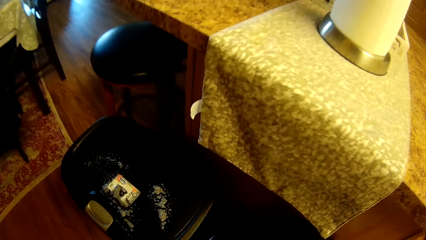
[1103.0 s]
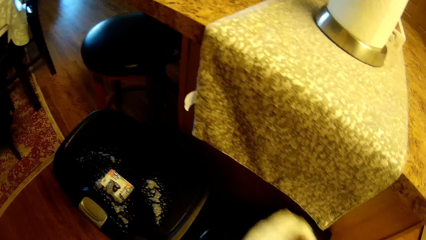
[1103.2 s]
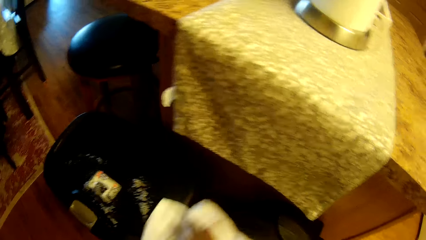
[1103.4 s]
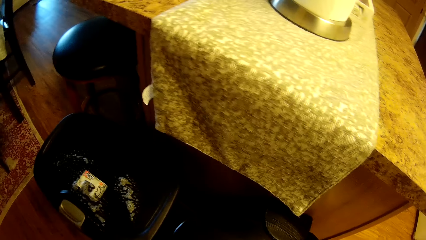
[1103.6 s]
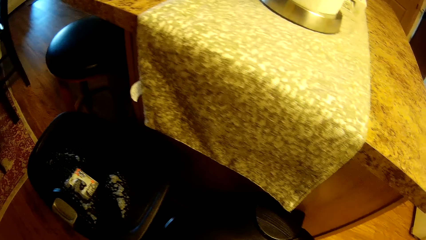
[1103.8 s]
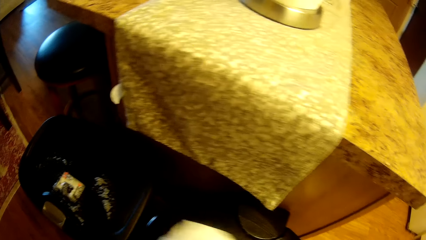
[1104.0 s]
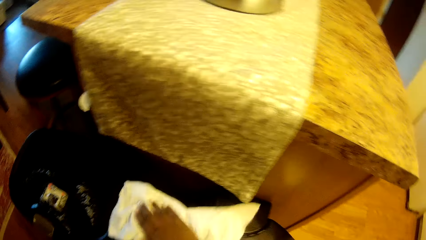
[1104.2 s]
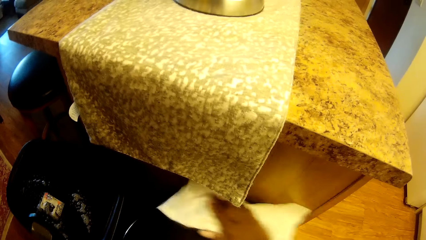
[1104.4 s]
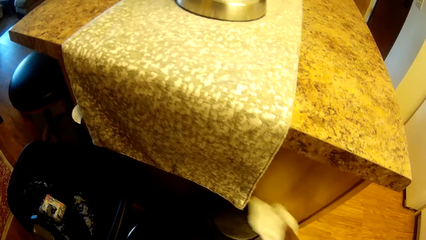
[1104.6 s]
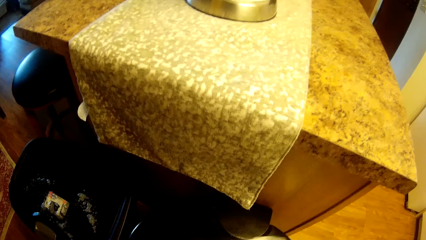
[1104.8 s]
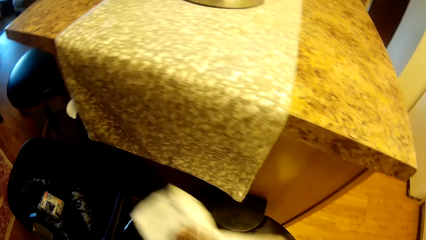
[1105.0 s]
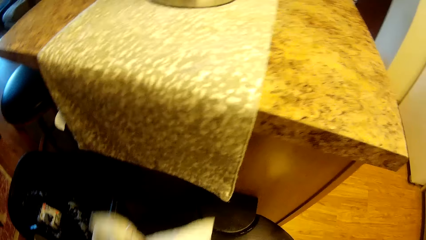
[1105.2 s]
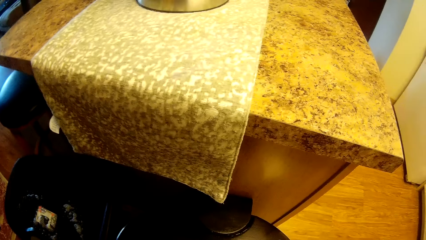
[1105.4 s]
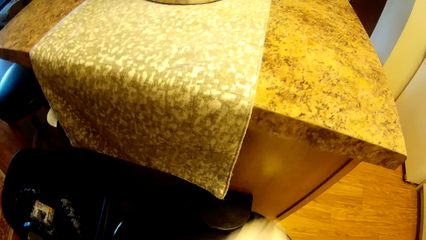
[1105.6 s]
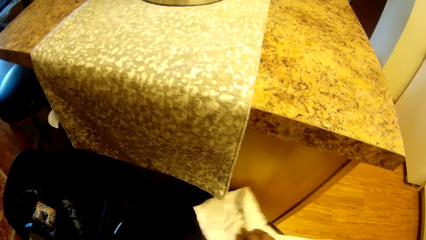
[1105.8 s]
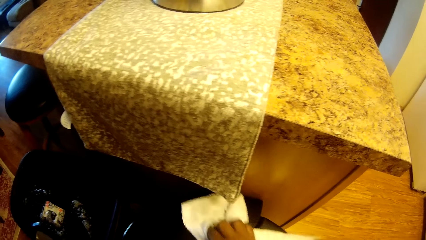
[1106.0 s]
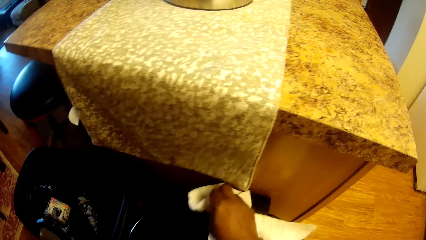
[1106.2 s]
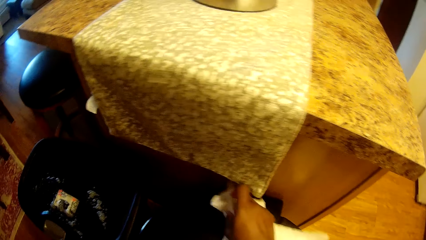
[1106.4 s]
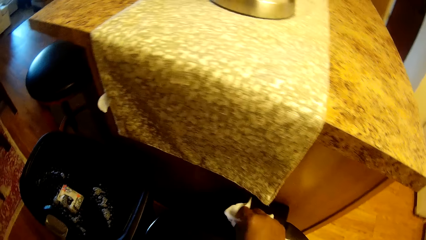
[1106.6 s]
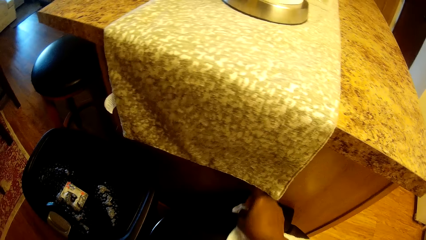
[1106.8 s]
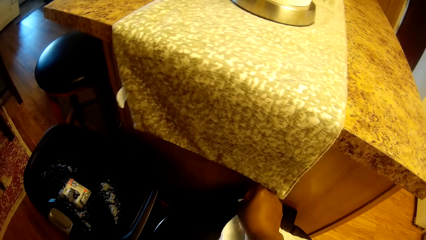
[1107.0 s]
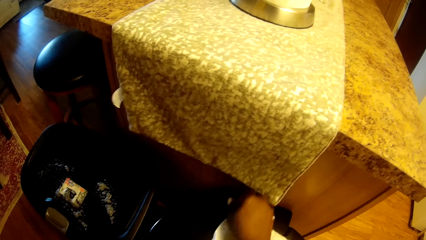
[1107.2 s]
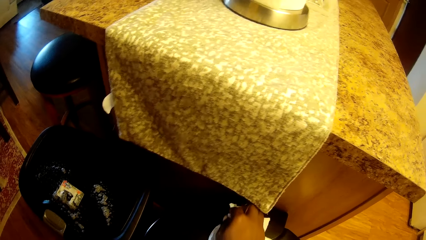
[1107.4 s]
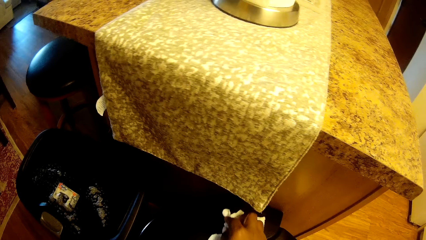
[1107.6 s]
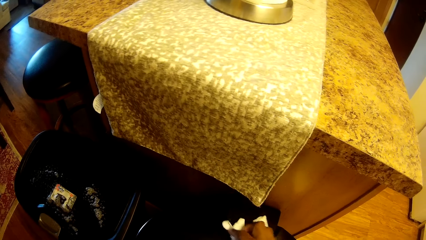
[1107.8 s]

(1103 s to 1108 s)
The camera wearer wipes the waste bin with a piece of paper towel in her right hand.

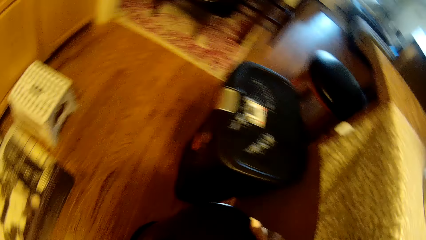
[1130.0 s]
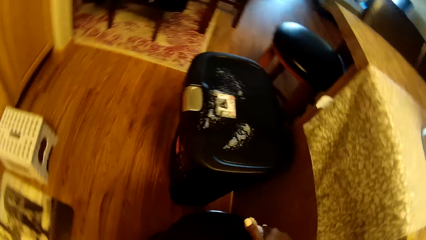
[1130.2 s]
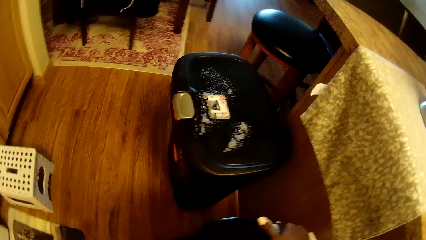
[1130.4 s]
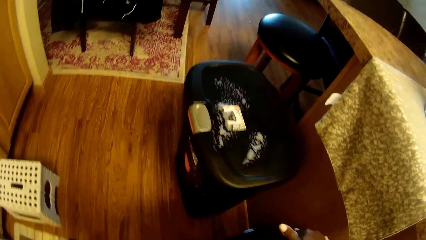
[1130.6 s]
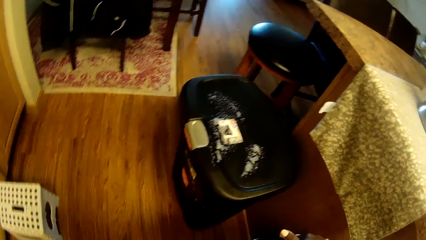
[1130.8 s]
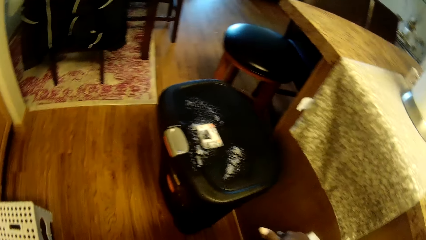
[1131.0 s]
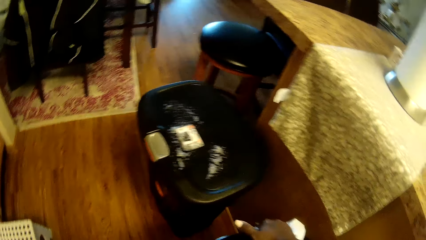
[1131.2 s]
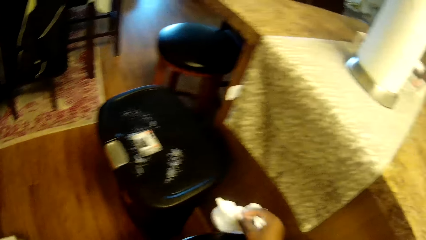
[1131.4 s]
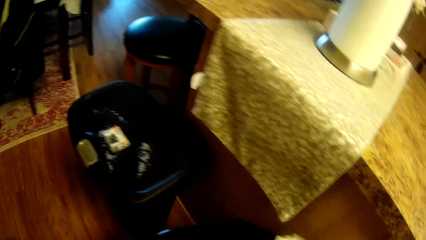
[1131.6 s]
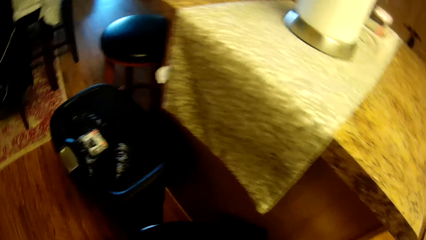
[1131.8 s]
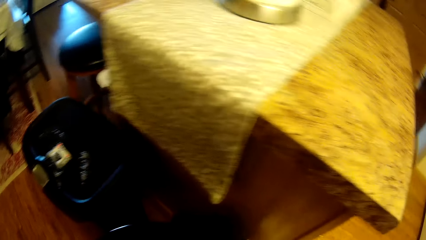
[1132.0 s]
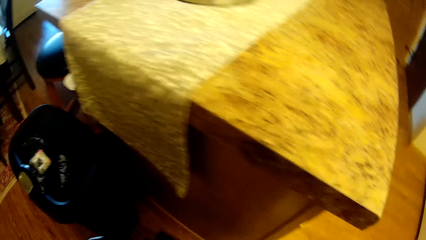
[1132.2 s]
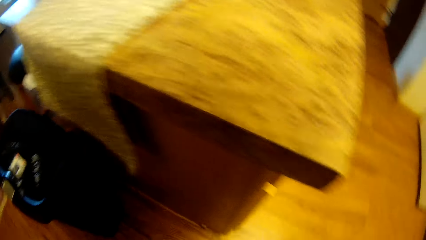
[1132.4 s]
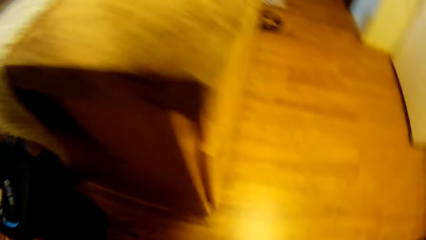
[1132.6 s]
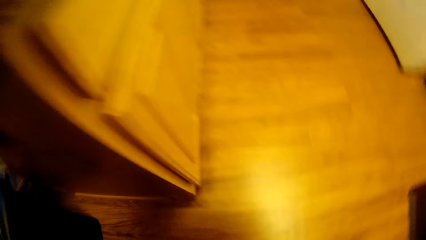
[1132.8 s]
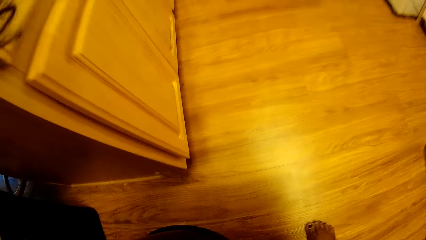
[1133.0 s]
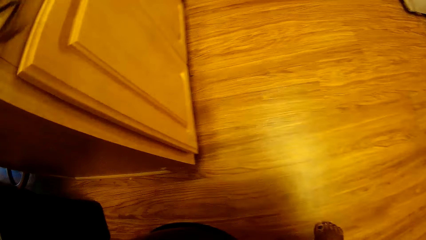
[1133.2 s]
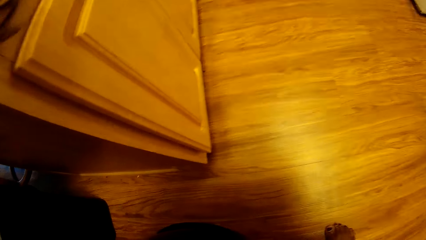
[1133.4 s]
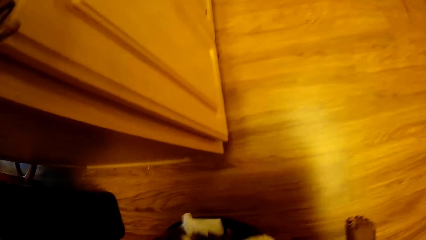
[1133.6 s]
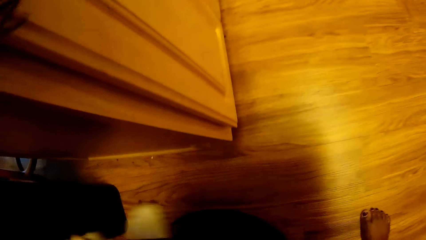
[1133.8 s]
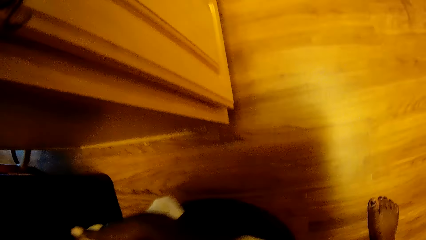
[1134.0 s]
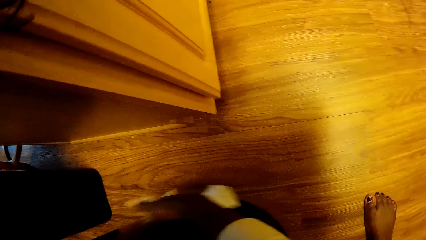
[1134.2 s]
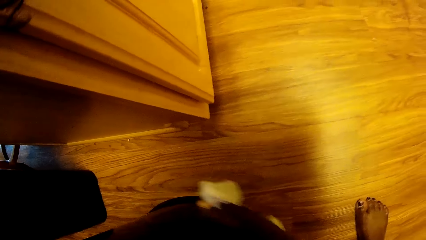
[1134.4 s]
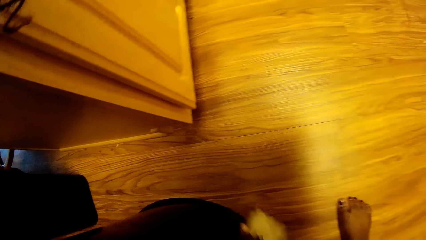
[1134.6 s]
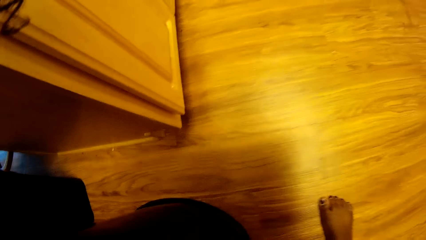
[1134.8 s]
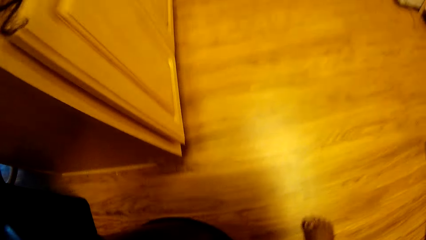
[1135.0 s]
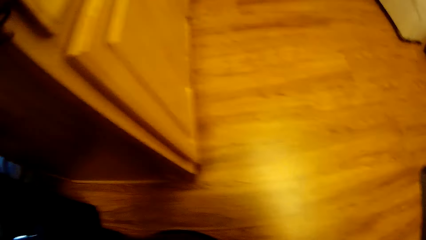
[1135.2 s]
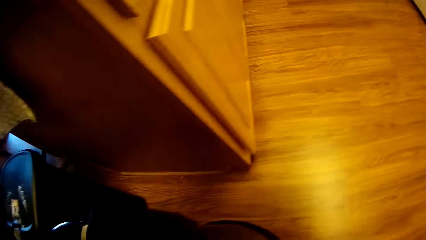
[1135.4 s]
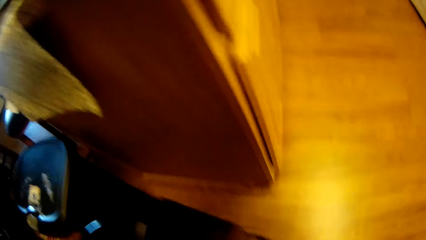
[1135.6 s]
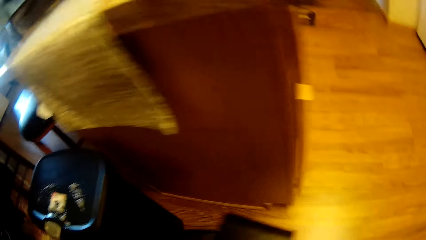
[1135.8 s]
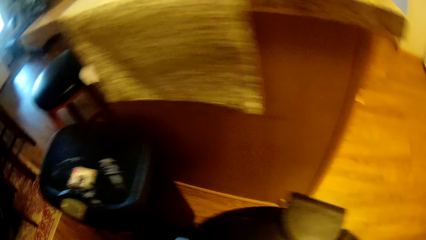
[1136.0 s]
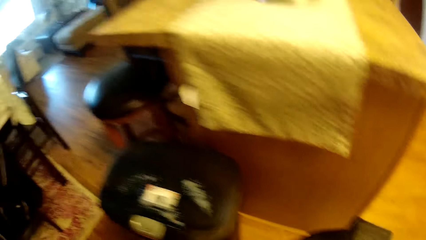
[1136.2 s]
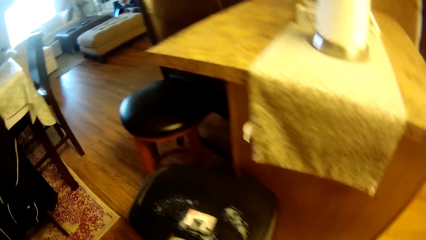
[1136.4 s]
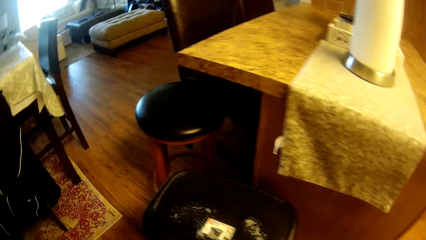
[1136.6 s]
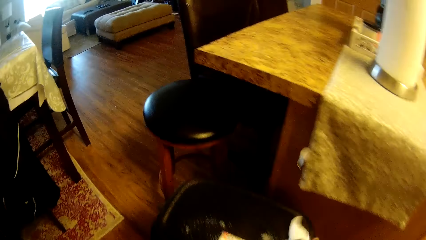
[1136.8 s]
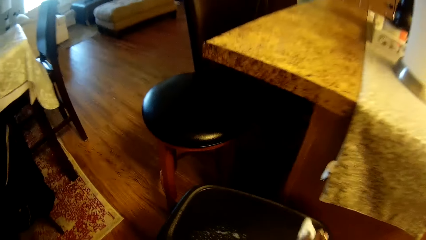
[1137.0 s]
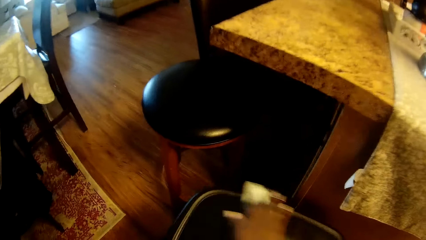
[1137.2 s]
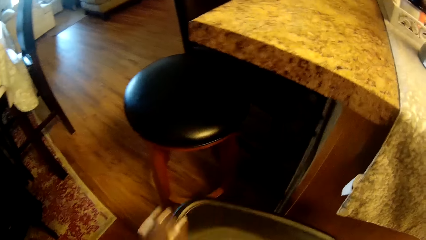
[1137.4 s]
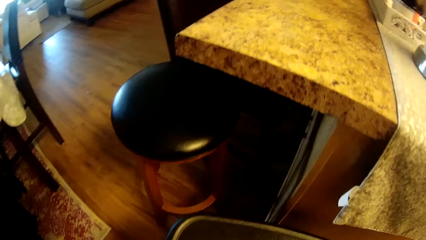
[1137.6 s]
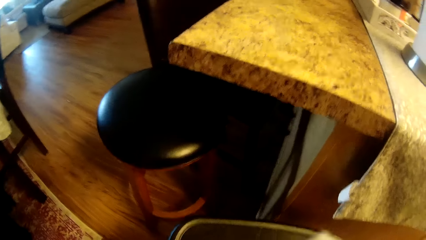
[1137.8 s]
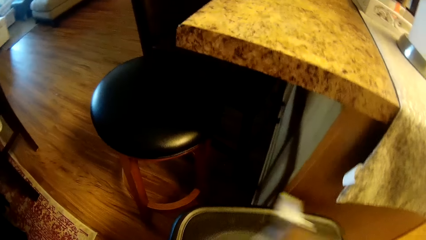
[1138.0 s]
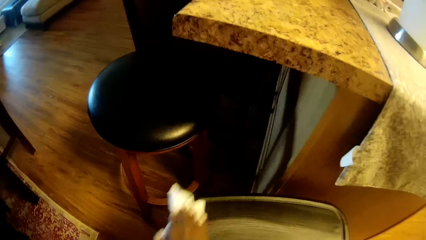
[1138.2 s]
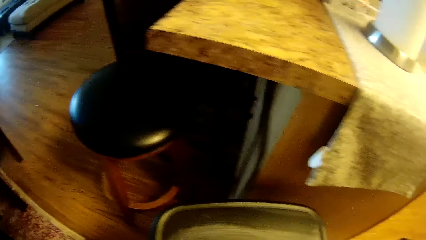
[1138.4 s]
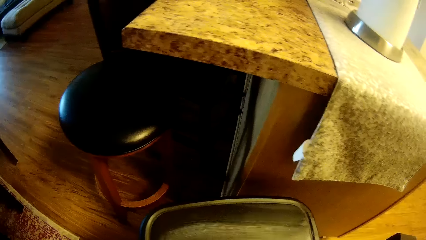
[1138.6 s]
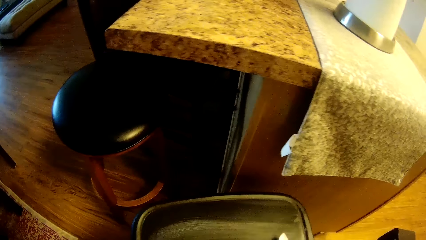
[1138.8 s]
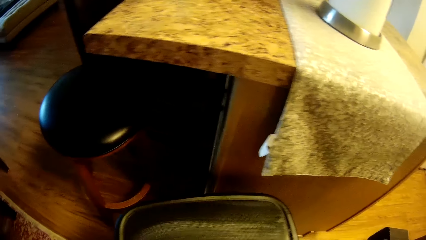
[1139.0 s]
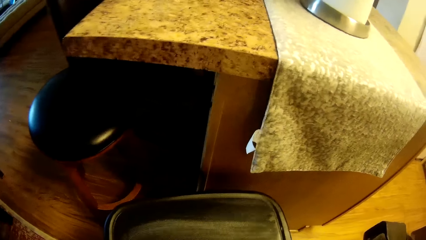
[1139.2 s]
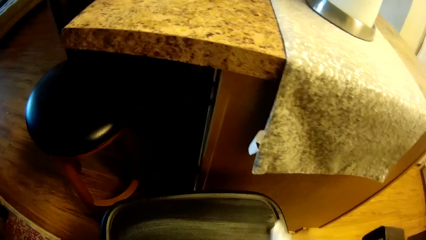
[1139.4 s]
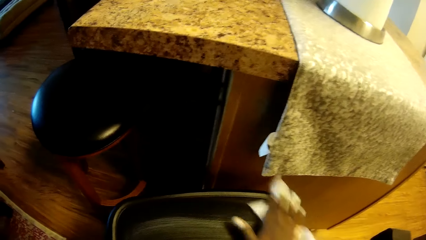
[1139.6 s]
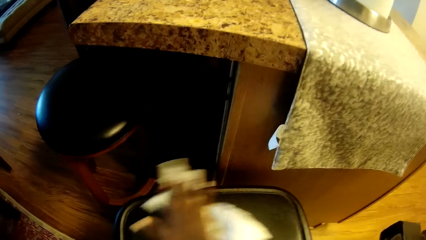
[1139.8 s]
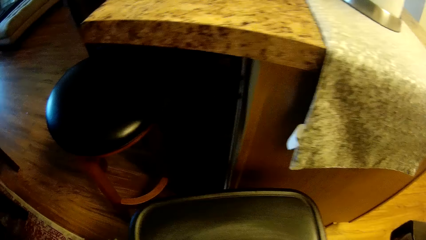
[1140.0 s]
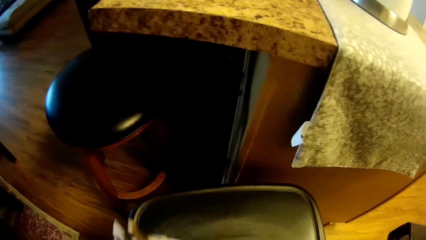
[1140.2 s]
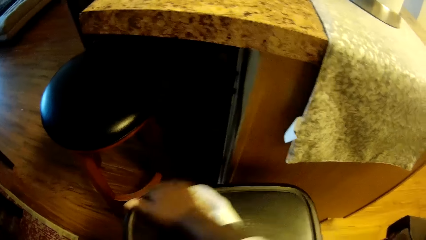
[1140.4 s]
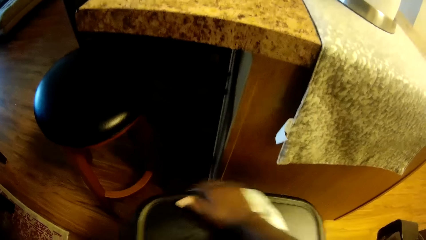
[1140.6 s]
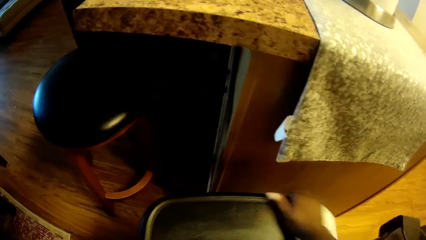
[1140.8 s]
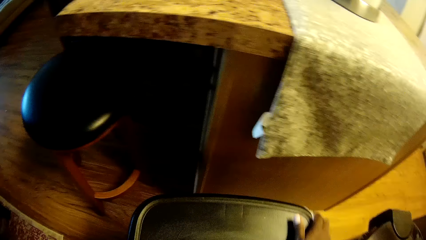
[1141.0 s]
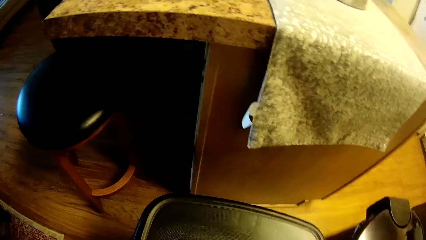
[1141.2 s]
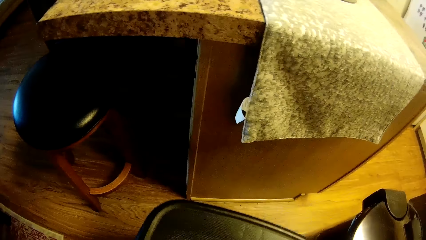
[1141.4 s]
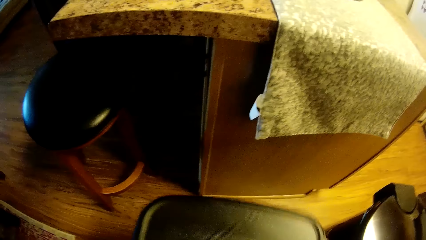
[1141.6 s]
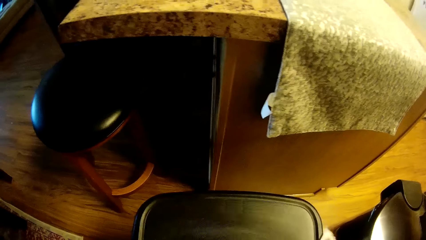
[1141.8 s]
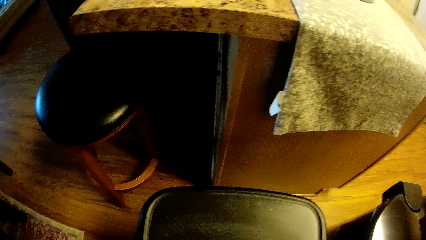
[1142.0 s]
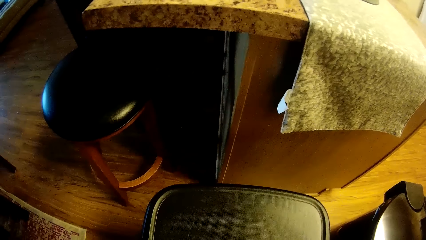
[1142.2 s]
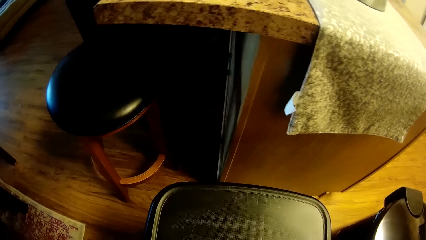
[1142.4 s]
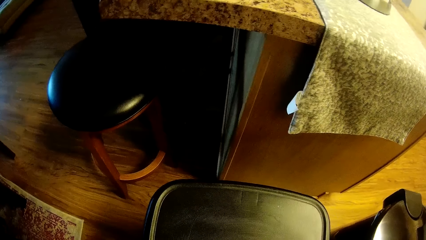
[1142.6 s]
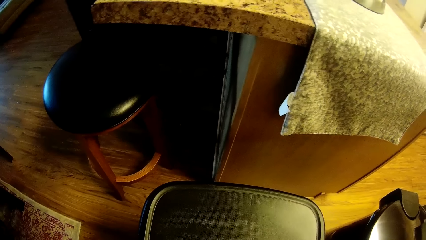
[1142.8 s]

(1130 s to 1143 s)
The camera wearer adjusts the waste bin from the floor with both hands. She pulls the bin. She wipes the waste bin with the piece of paper towel in her right hand. She wipes the waste bin again. She cleans the fridge.
